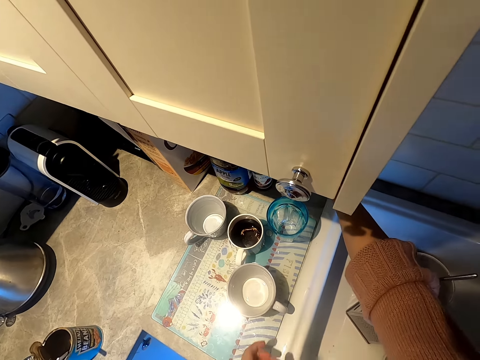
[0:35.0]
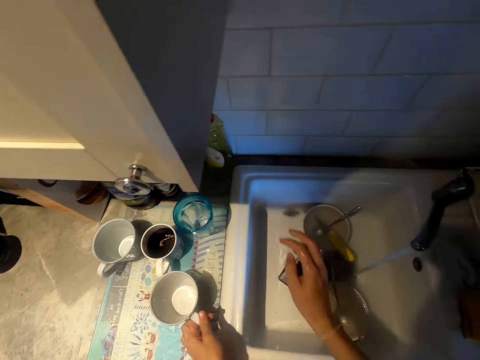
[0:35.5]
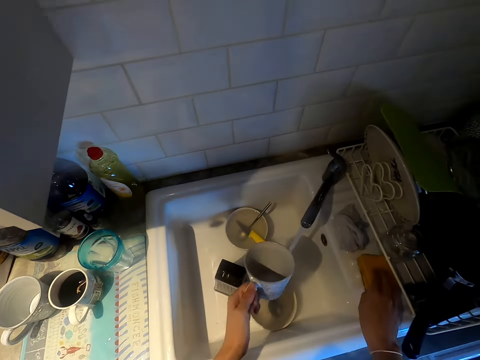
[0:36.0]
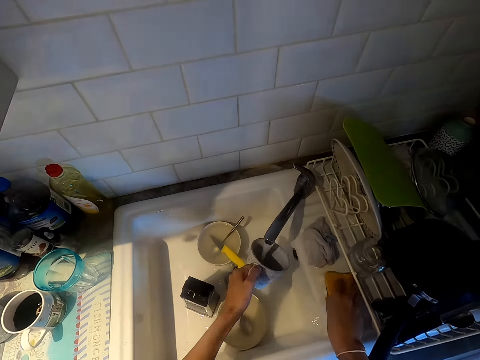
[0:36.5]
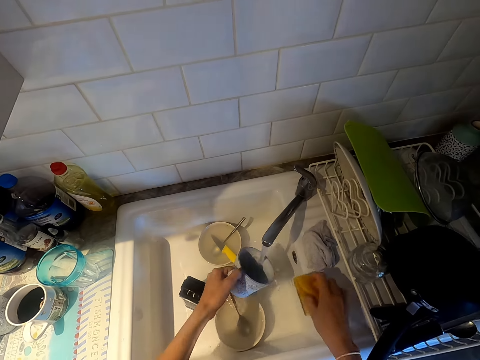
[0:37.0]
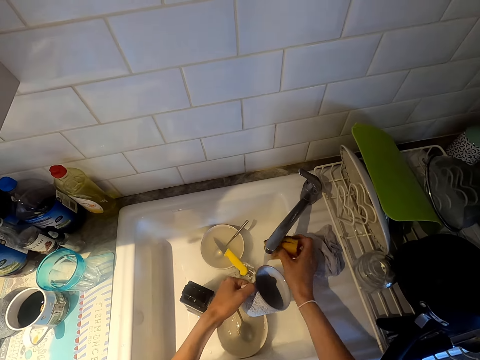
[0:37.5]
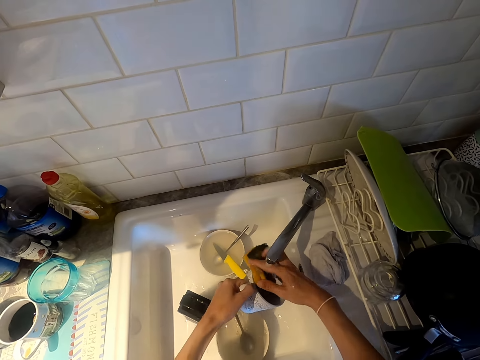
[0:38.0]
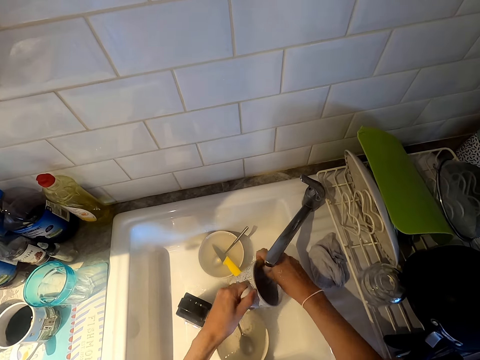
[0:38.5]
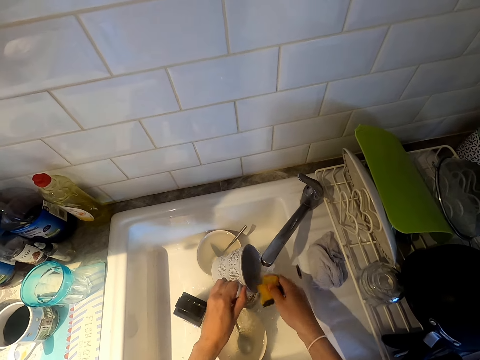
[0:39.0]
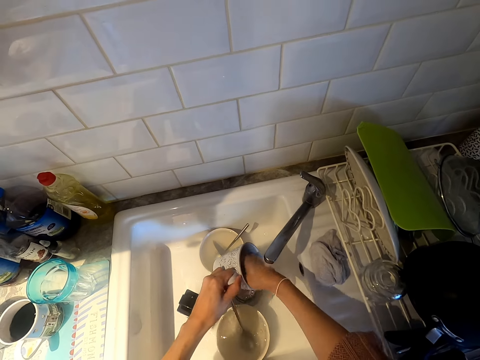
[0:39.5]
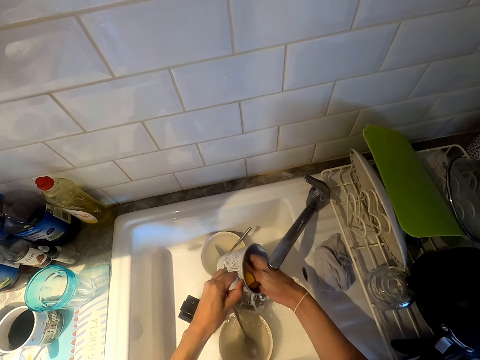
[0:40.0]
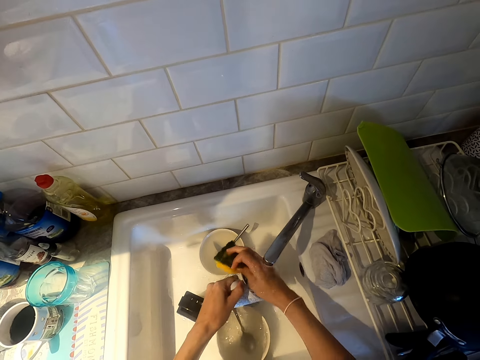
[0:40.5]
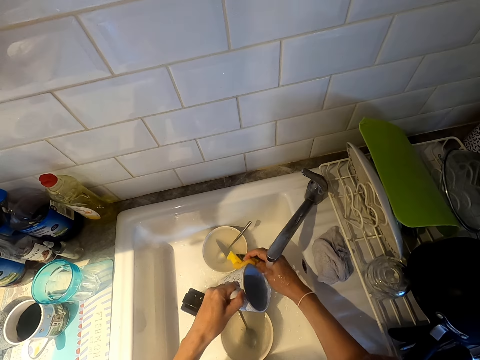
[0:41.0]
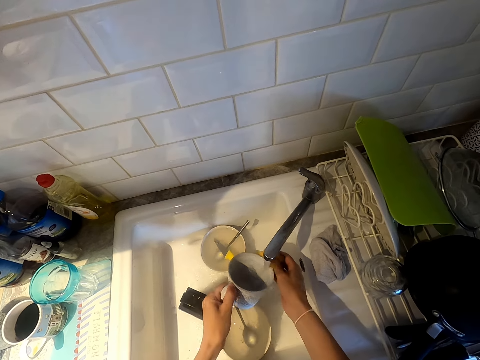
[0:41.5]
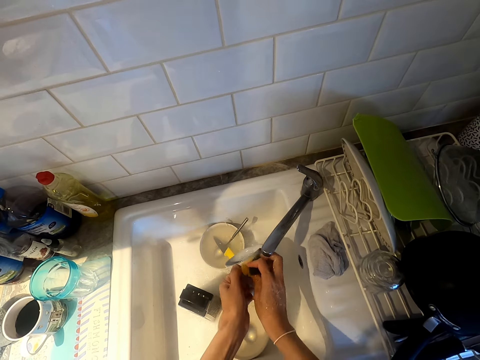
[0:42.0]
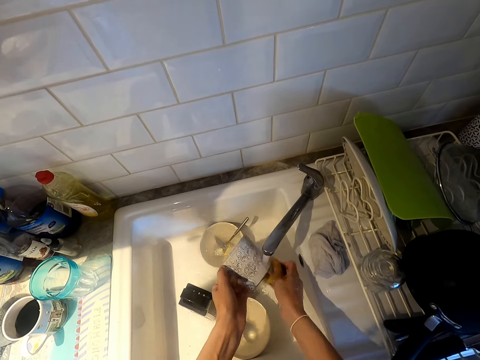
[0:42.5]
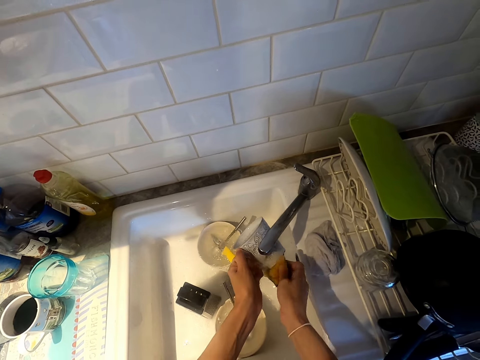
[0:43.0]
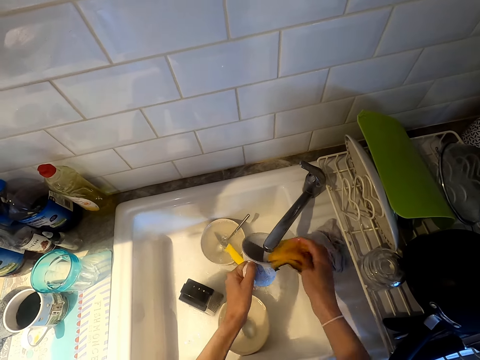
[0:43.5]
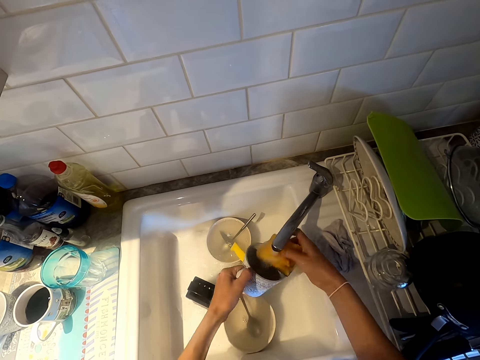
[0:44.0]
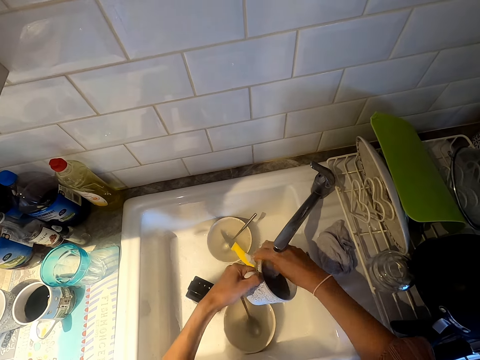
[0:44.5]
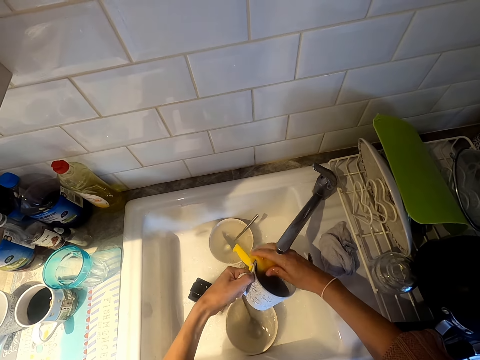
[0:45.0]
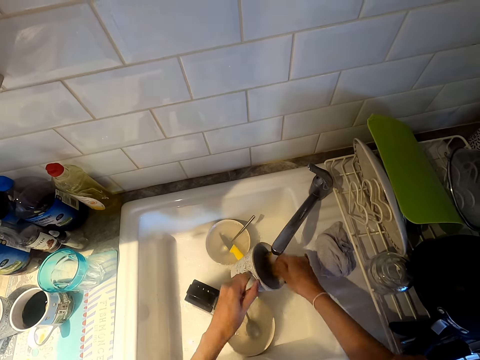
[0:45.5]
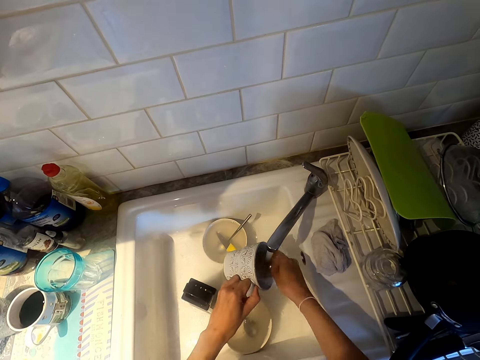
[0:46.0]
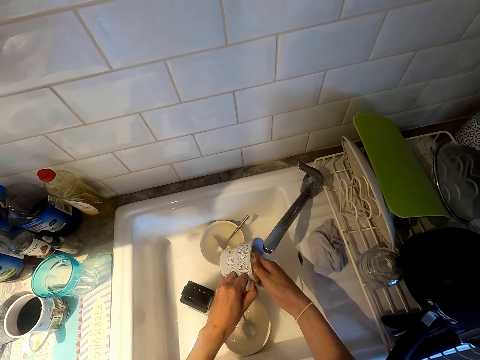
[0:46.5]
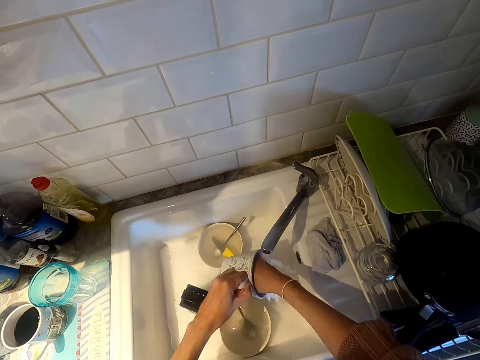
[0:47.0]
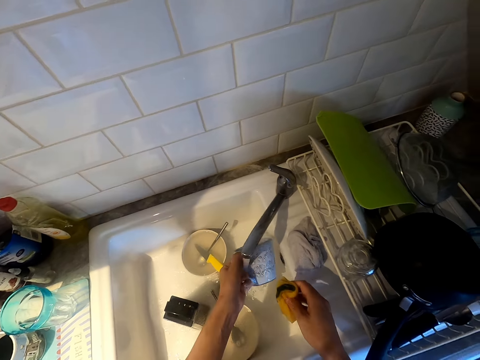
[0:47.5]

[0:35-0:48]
The camera wearer picks up a cup. They pick up a sponge. They wash the cup with the sponge.

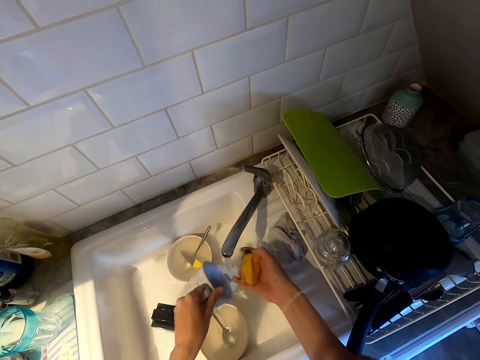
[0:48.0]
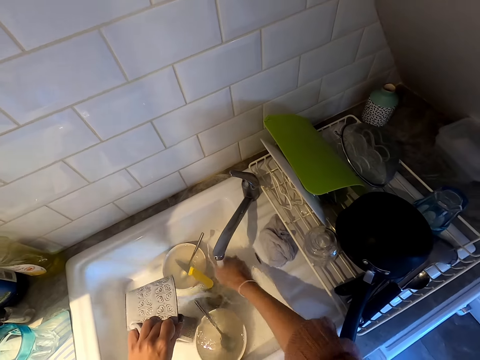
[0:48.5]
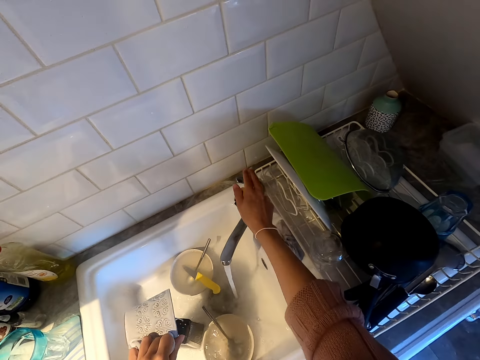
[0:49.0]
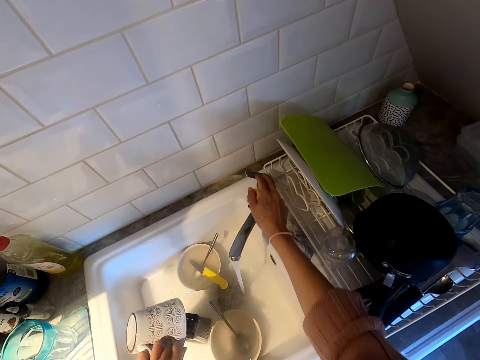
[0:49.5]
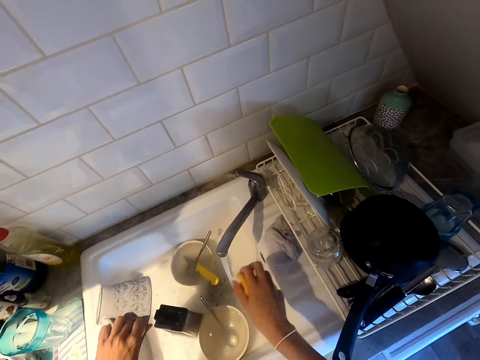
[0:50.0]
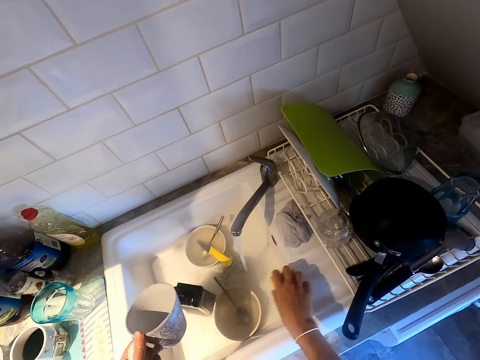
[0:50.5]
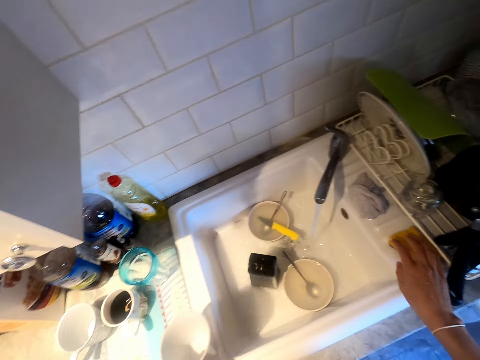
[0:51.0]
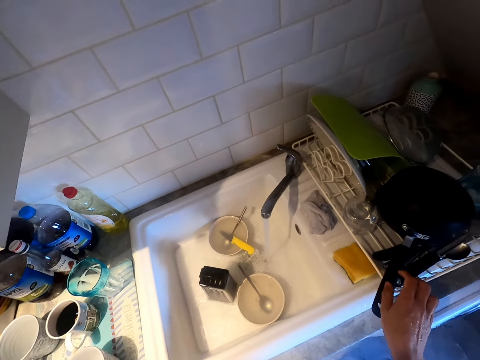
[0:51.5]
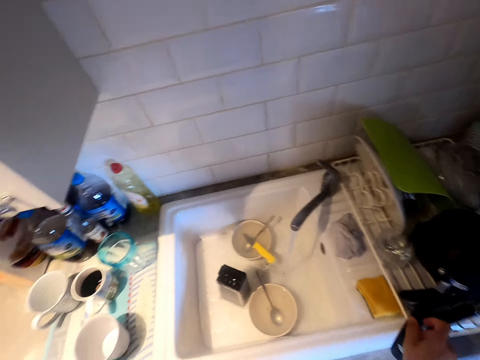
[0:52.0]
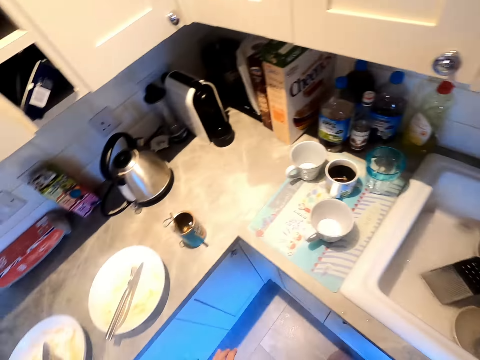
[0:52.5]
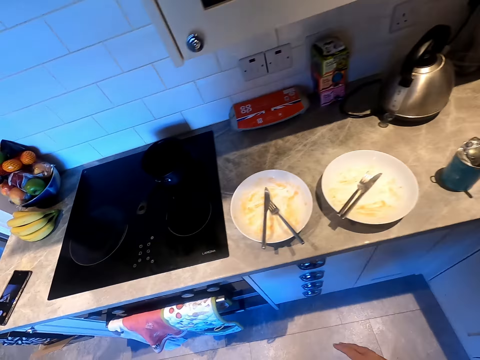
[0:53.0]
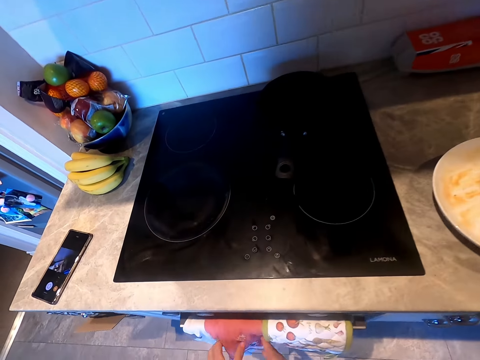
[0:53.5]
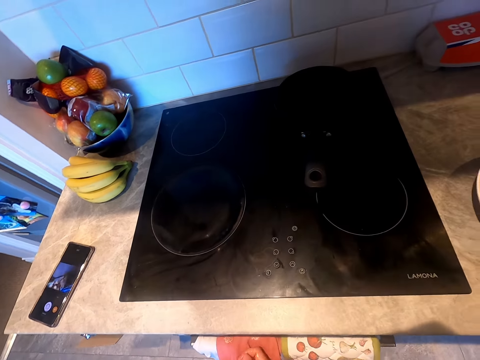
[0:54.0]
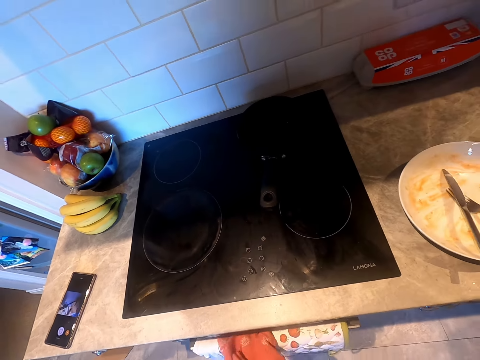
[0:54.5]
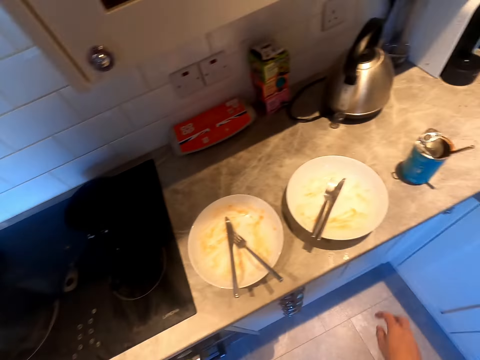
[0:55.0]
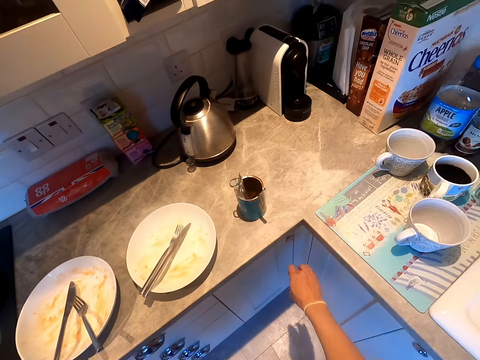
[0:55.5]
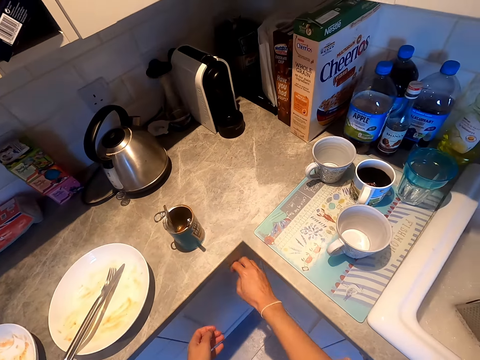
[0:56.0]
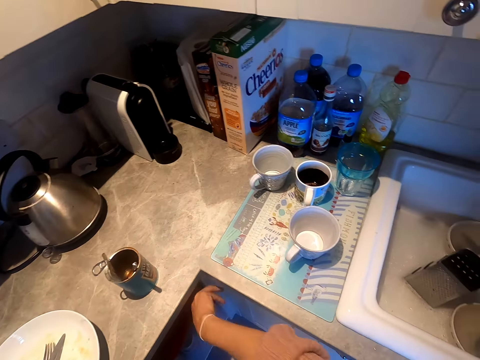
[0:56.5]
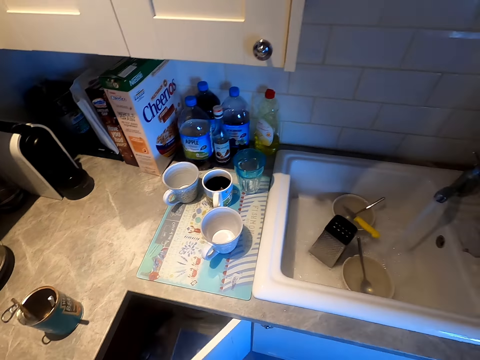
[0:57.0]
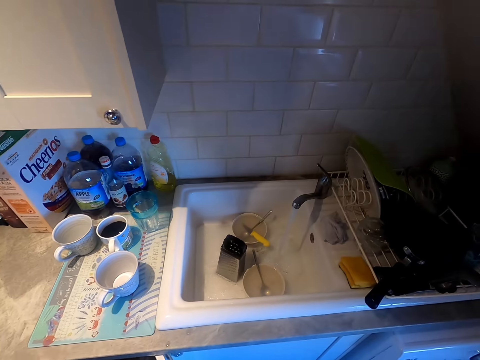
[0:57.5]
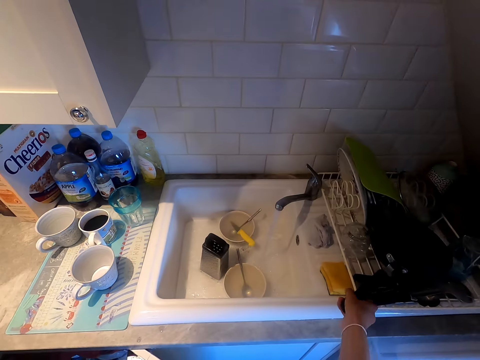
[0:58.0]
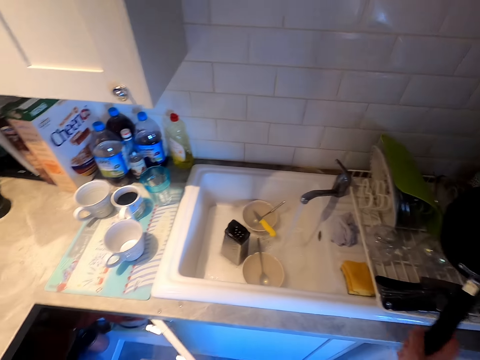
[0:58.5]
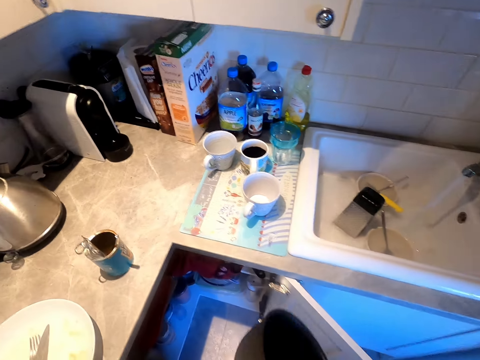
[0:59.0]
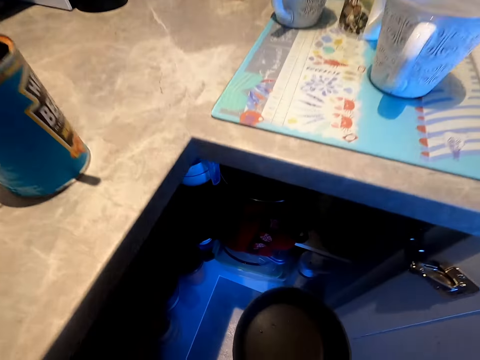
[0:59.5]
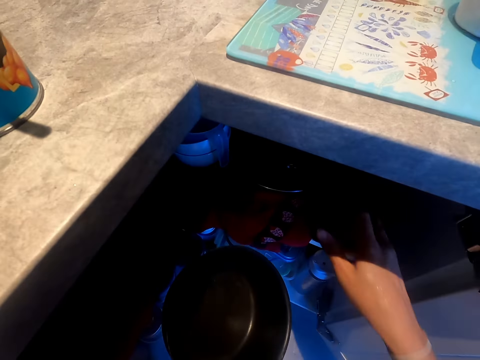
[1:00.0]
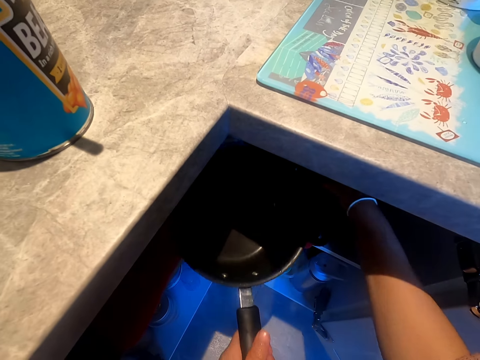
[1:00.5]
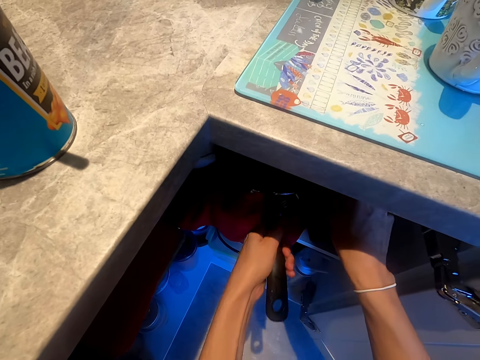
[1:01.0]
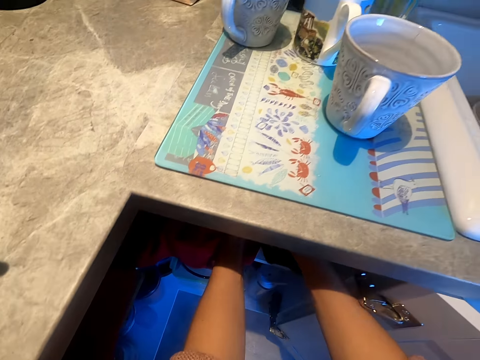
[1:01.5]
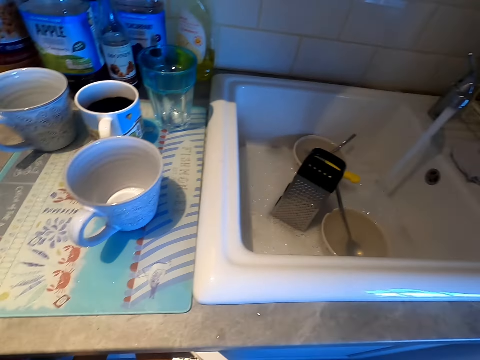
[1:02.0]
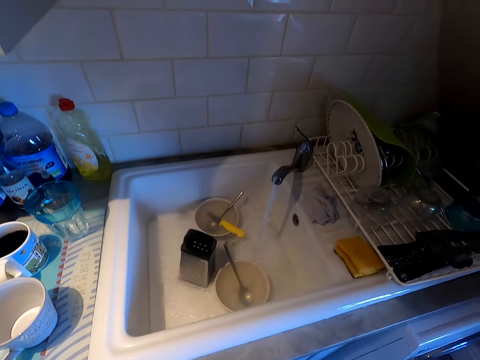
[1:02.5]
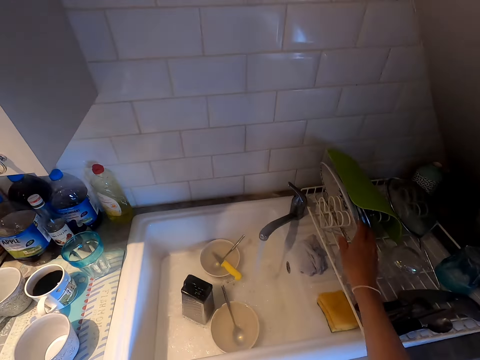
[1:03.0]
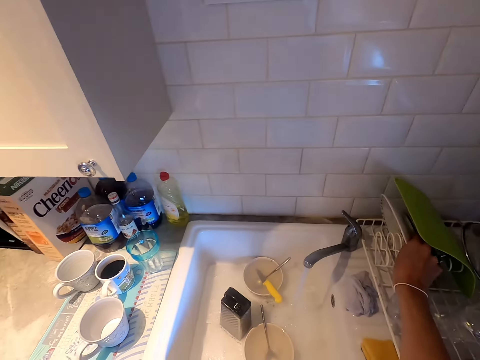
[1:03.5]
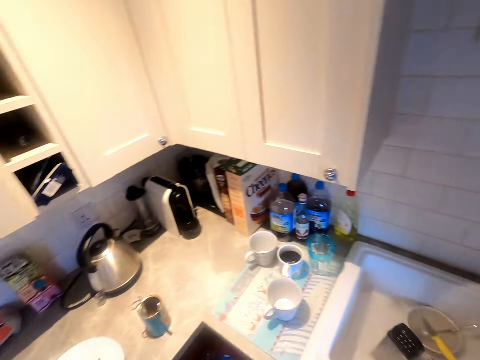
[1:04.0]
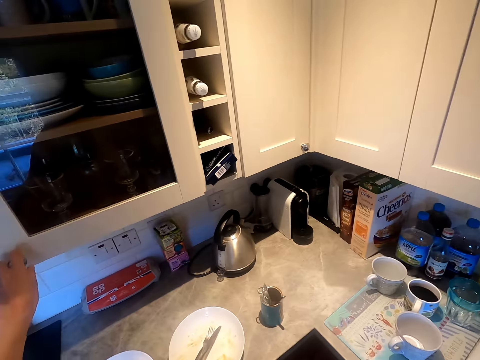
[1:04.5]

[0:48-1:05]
The camera wearer puts a cup on the countertop at the sink area. They walk in the kitchen. They open cabinets. They pick up a cooking pan. They put the cooking pan in a cabinet. They pick up a plate.
